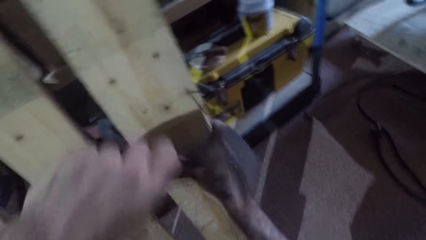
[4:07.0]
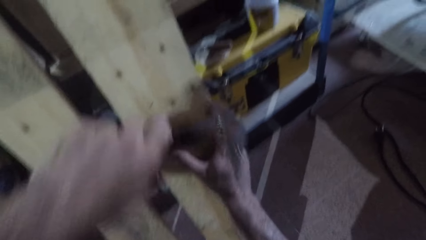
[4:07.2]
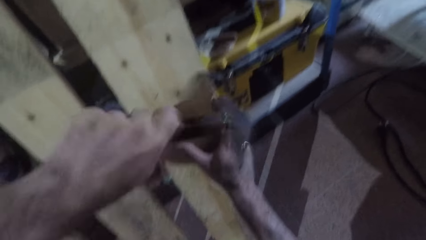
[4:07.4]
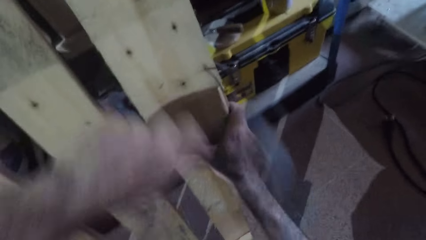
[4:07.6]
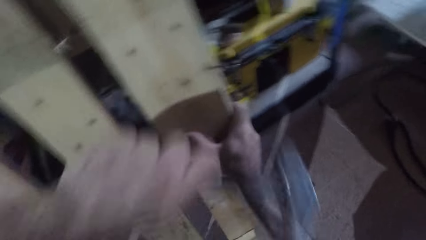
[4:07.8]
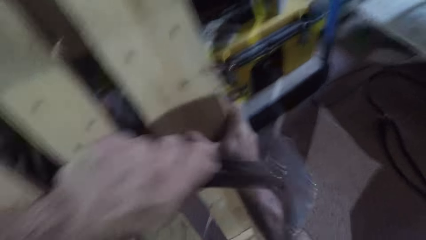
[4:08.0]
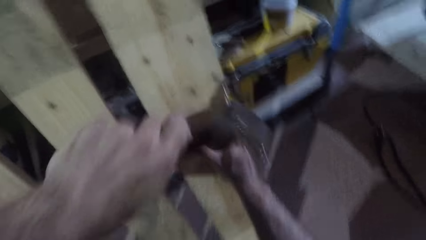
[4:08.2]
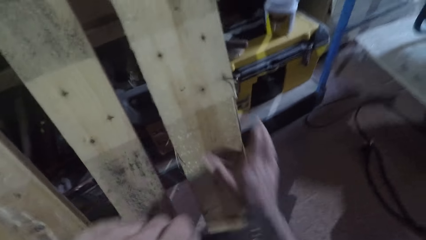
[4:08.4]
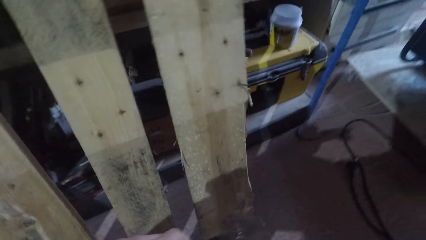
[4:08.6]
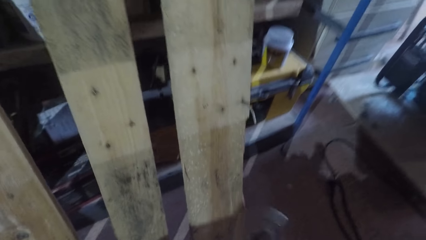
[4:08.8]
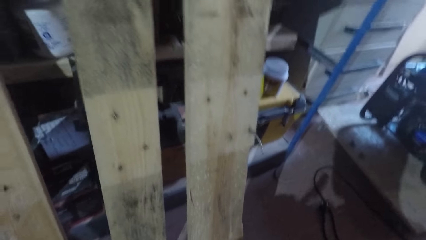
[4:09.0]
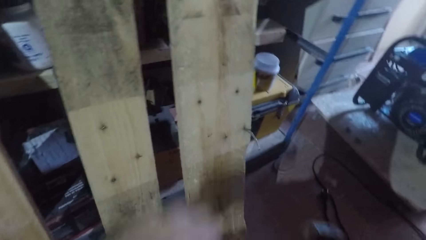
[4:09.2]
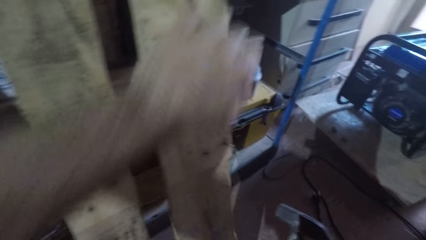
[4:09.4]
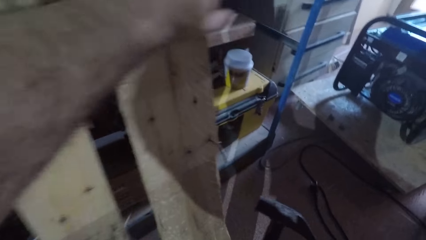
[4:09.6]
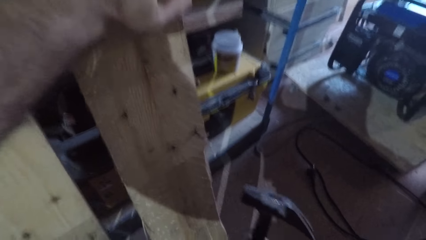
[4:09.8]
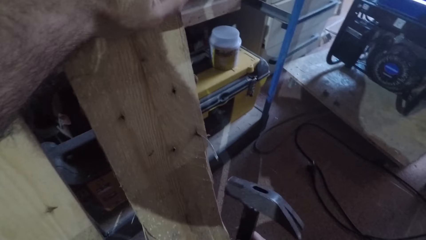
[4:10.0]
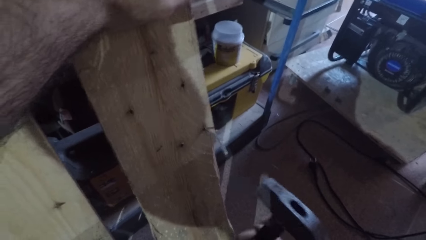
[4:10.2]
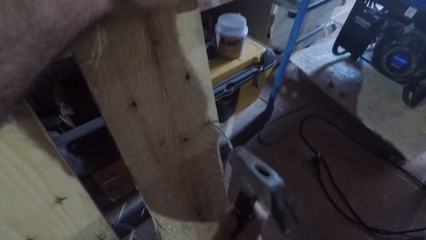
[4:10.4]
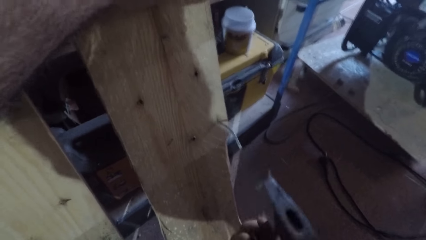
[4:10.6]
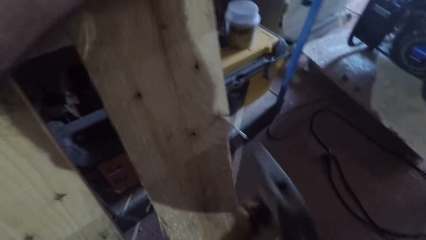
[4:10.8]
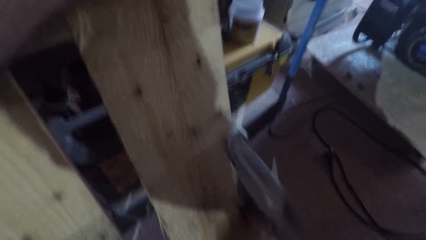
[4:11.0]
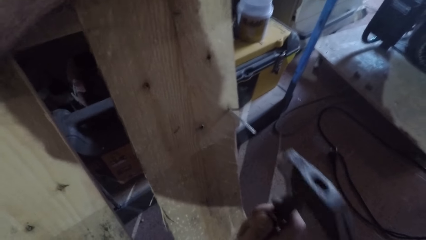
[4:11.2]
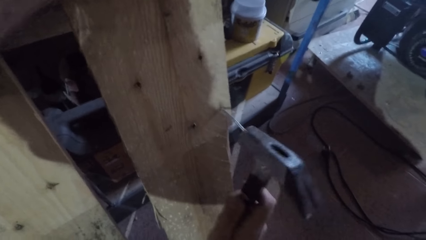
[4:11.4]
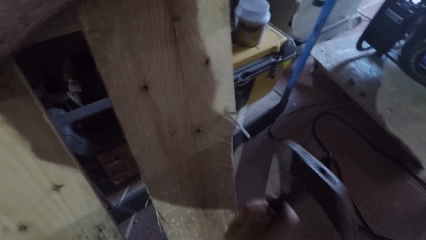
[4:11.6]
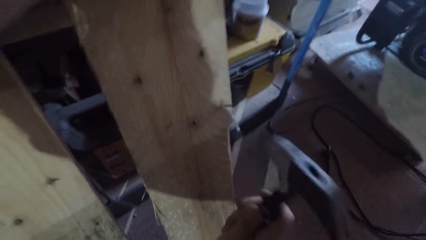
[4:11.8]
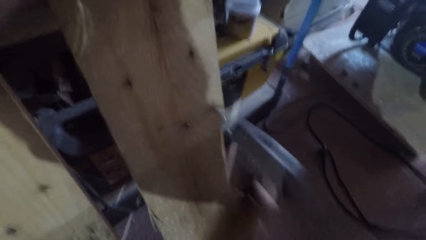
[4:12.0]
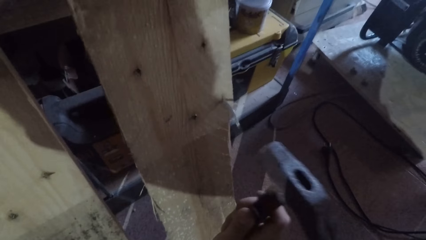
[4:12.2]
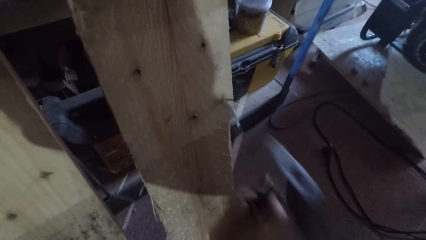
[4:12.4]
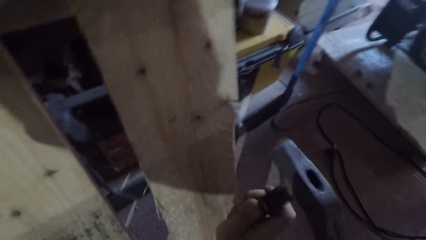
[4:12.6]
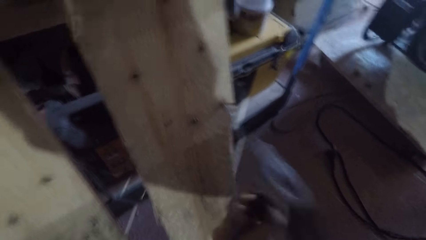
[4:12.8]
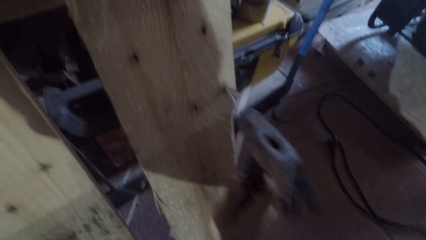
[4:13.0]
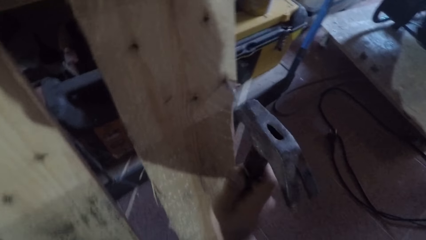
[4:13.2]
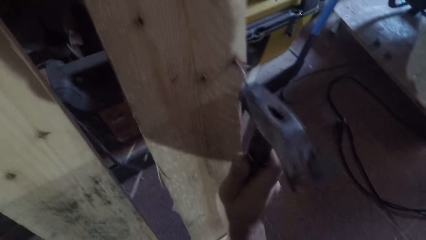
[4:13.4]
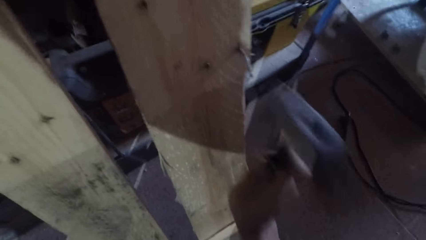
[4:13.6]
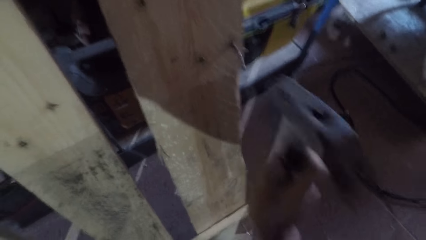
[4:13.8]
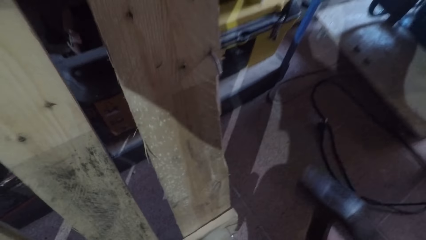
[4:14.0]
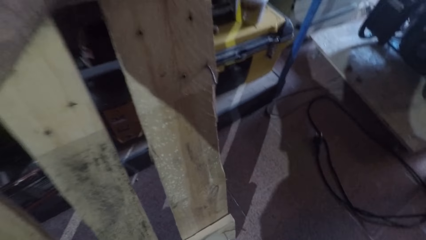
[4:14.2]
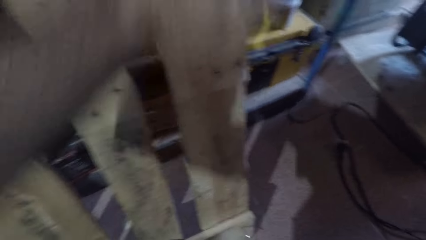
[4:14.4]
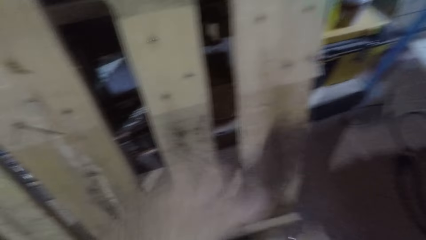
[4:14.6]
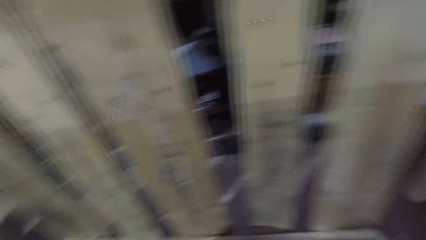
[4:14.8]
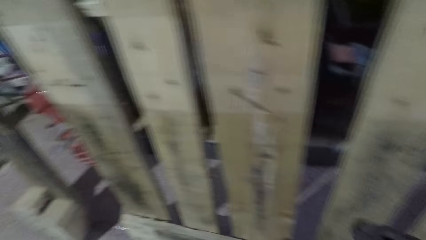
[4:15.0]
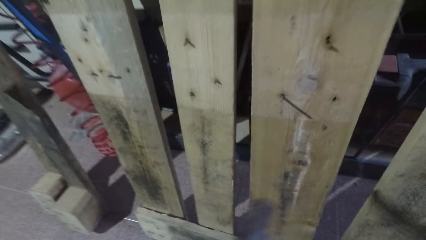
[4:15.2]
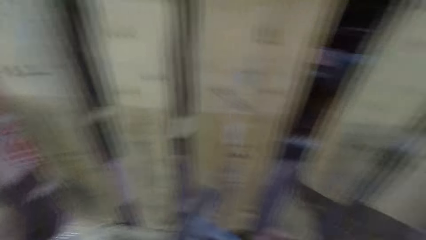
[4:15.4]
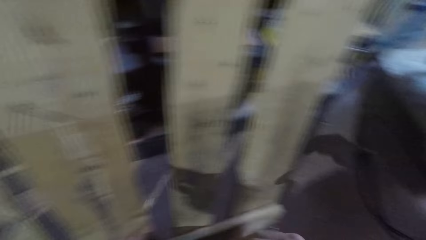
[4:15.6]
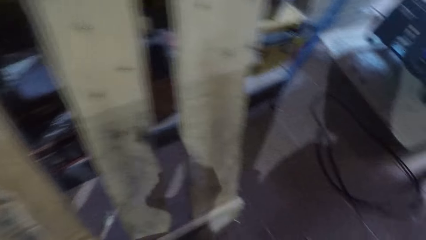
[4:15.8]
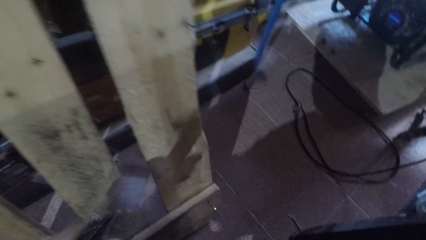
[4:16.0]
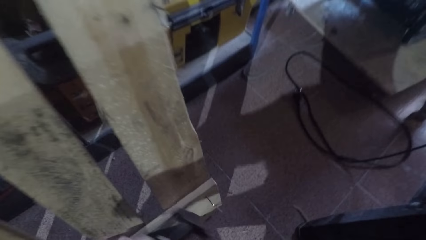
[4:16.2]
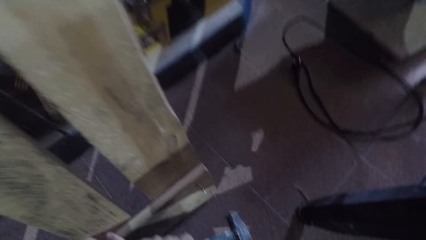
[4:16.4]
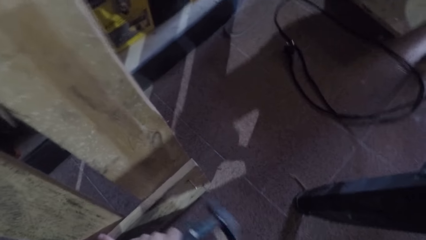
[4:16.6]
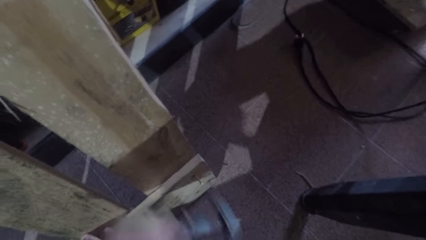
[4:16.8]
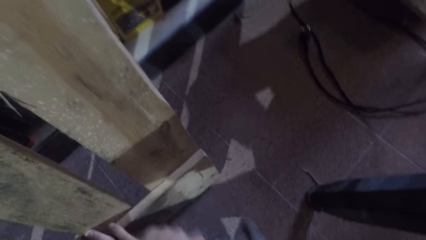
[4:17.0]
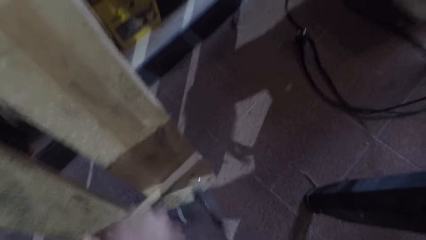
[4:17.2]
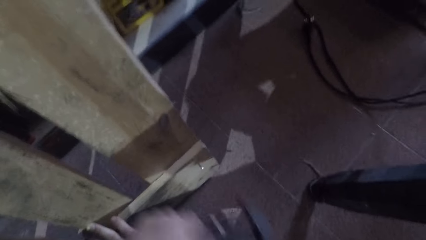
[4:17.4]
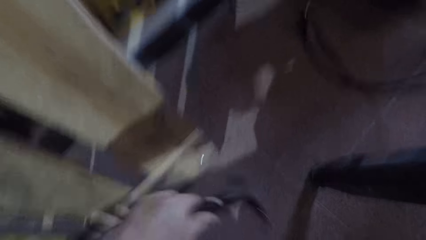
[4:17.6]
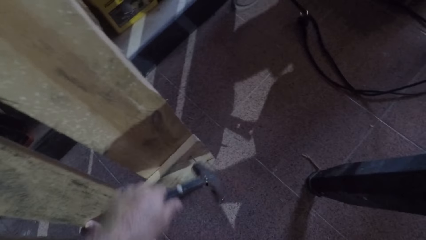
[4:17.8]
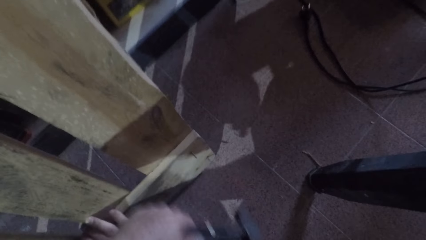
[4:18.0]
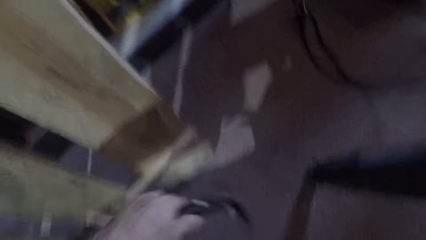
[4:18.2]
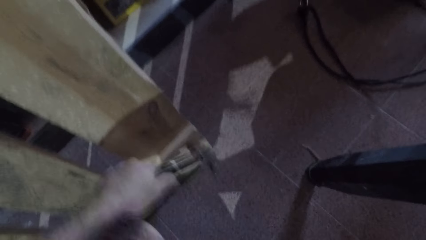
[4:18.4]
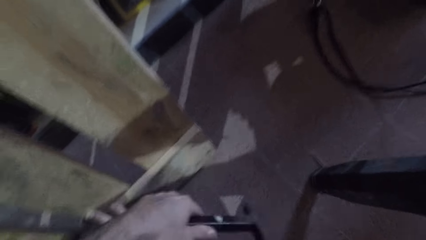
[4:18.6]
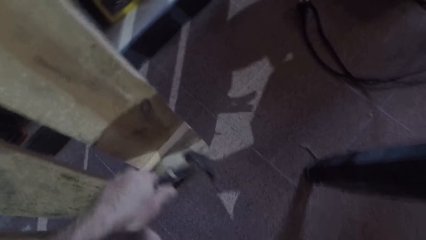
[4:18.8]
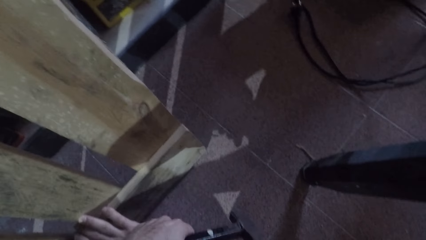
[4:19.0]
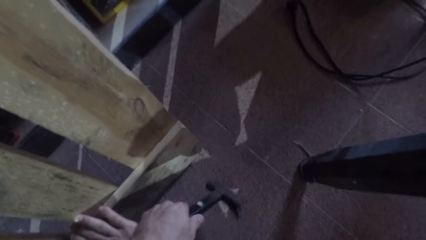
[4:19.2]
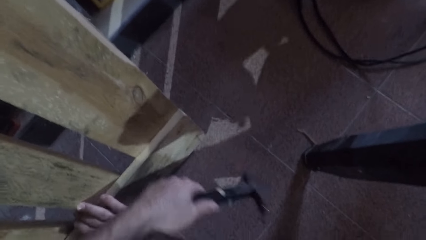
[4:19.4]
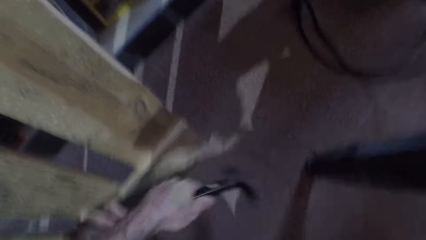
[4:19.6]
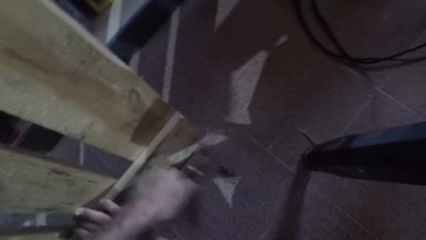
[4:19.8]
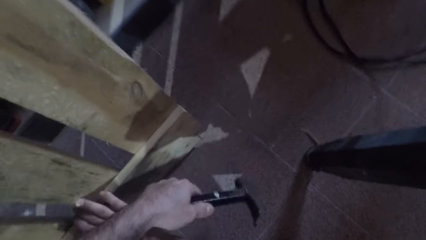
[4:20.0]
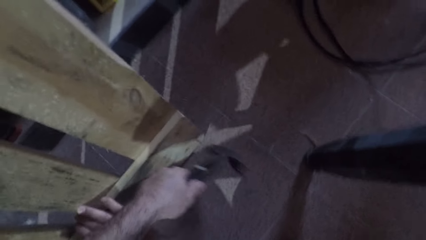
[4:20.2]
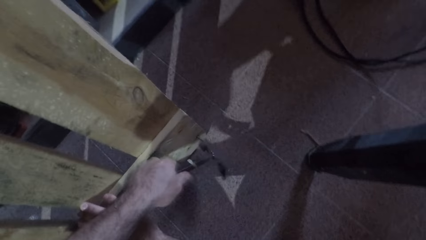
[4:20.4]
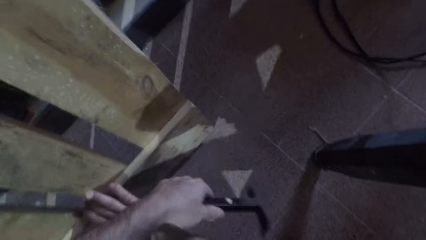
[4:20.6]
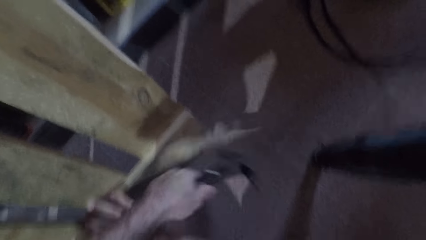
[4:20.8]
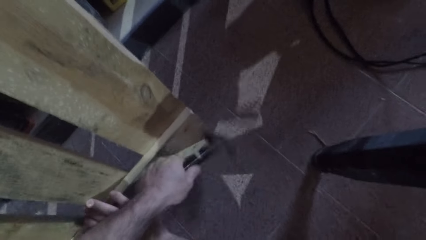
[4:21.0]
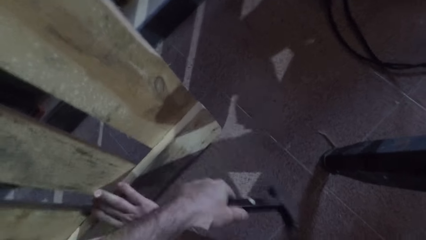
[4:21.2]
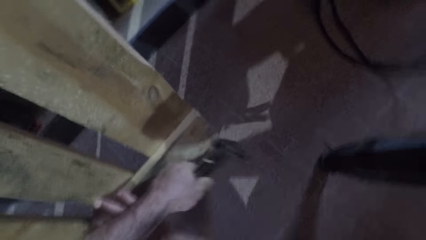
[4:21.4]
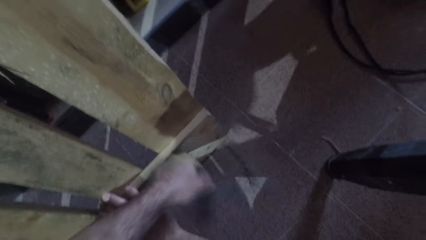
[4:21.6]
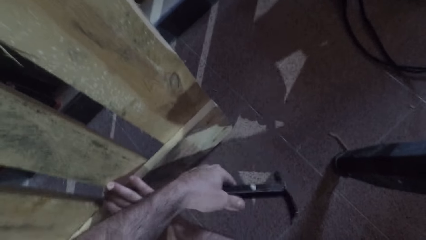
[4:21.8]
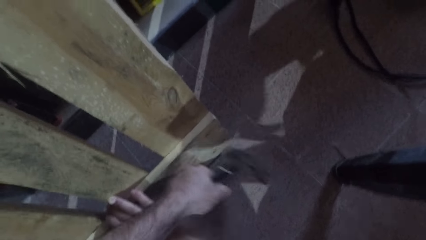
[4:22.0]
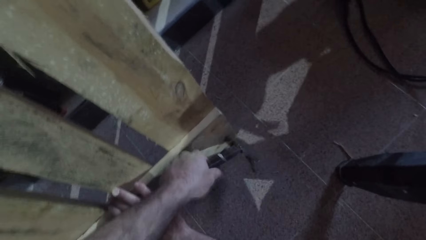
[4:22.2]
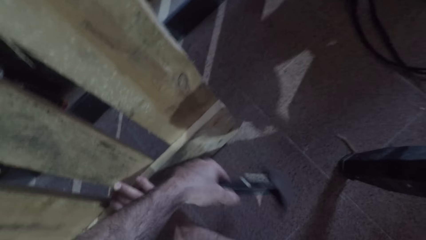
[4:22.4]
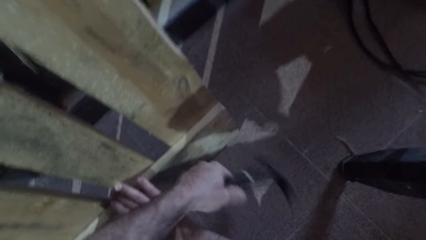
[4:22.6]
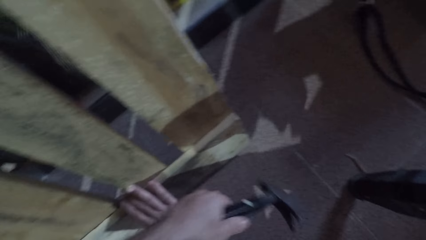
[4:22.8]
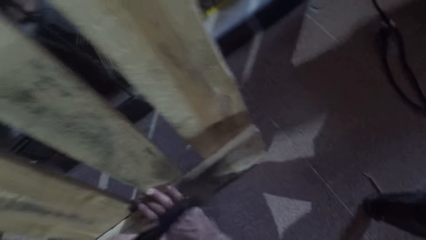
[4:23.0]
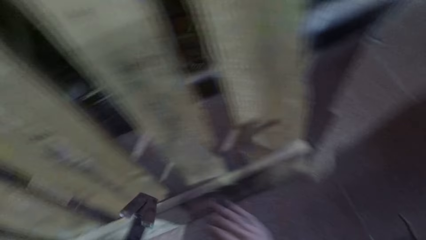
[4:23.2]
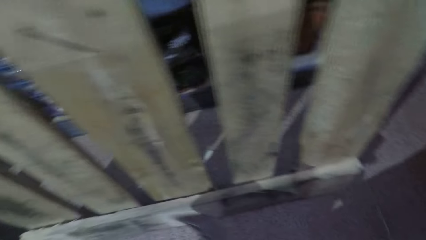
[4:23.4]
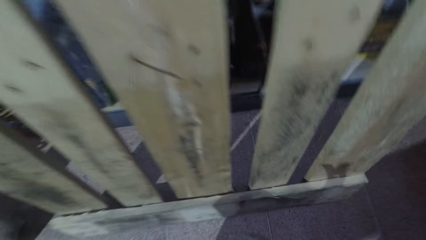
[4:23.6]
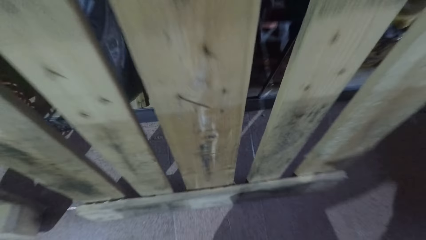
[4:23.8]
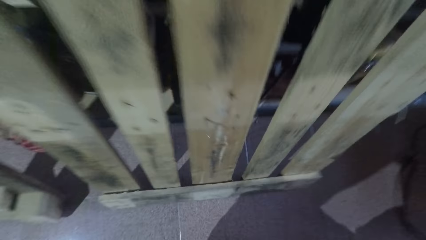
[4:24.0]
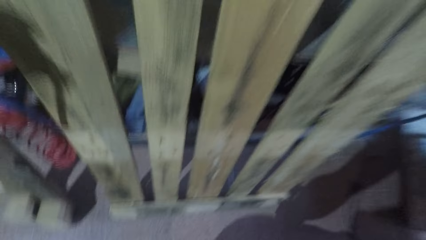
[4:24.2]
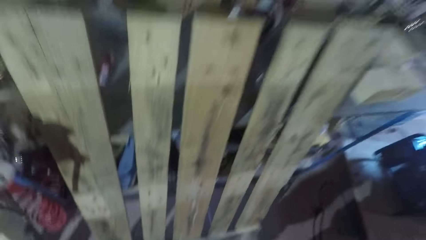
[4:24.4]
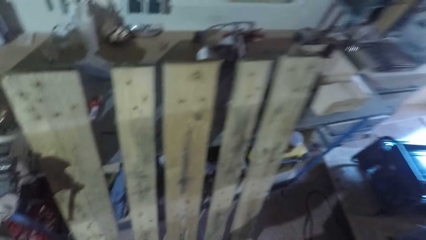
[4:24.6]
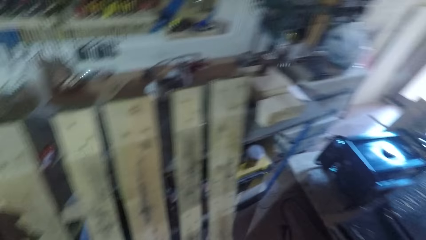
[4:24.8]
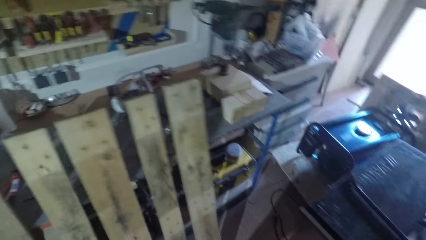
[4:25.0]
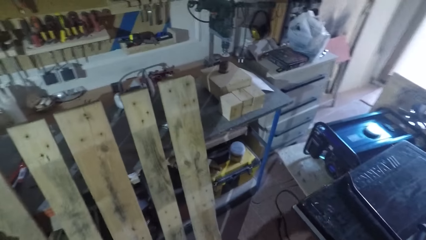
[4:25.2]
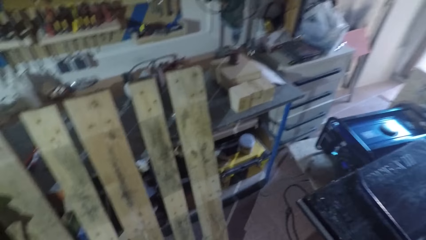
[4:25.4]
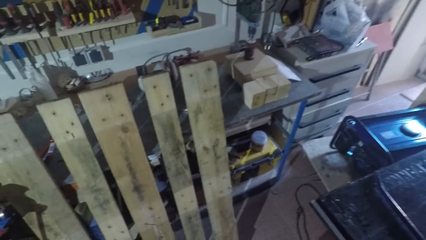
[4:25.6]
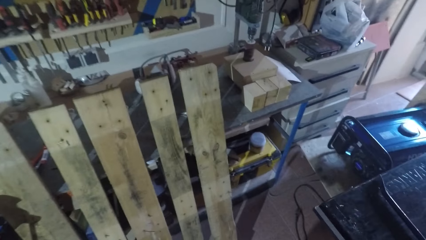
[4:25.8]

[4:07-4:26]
The camera wearer removes his hands from the wooden frame. He holds a bed base timber. He places his left hand on the wooden frame. He hits out another nail from the wooden frame with the hammer in his right hand. He removes his left hand from the wooden frame. He looks around. He hits out another nail from the wooden frame with the hammer in his left hand. He holds the bed base timber. He hammers the nail. He stands.
